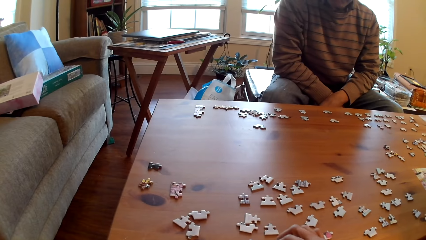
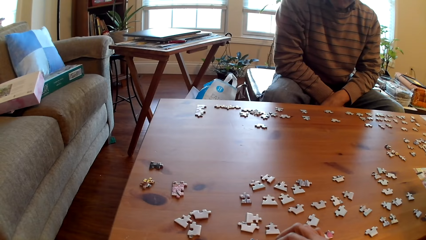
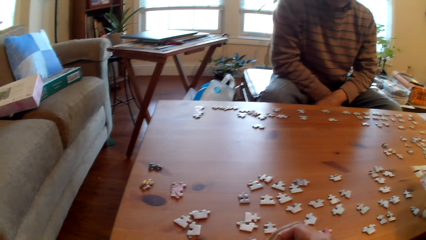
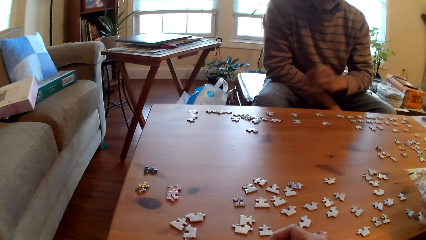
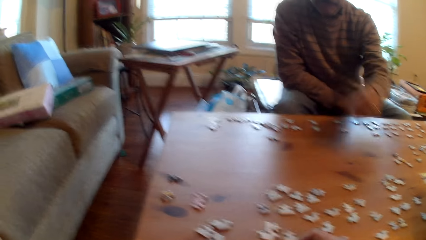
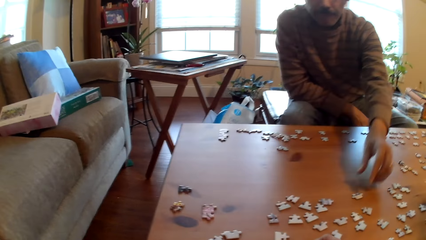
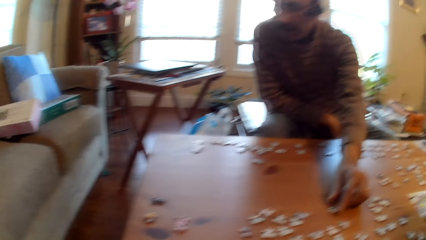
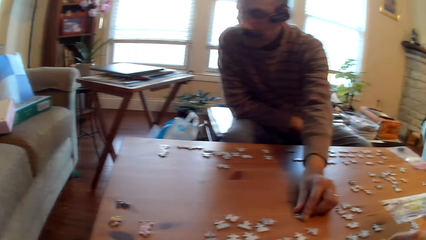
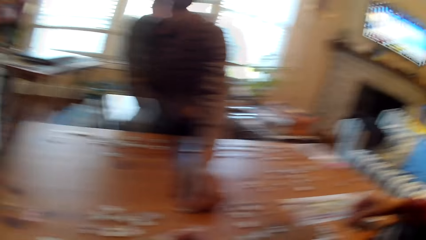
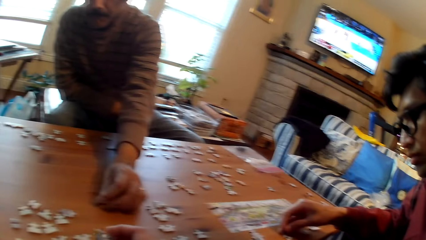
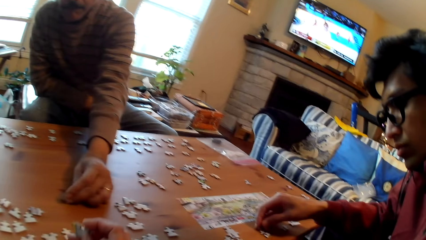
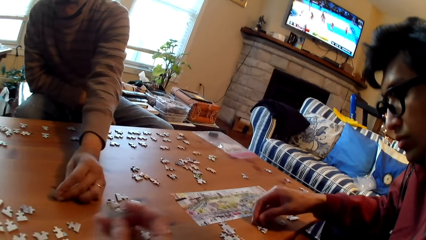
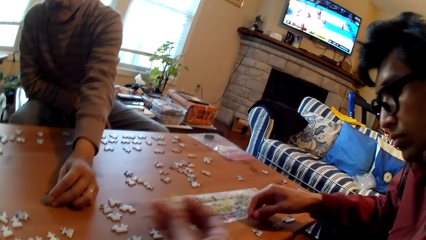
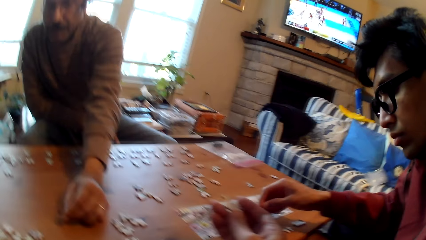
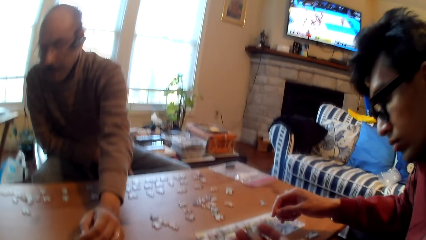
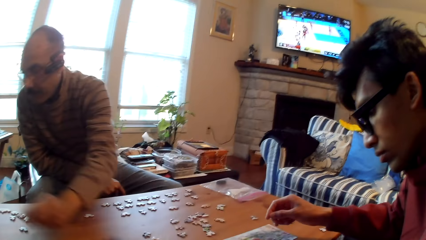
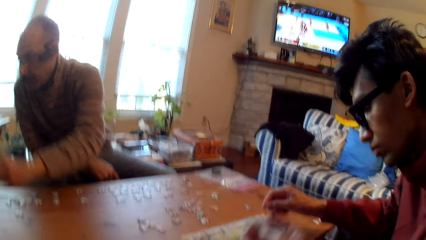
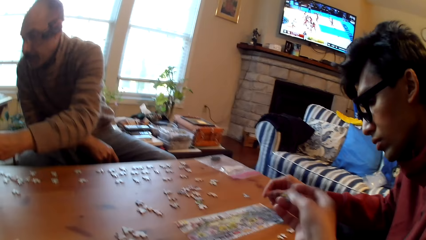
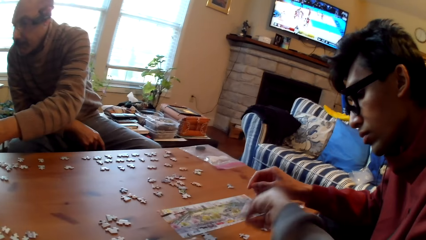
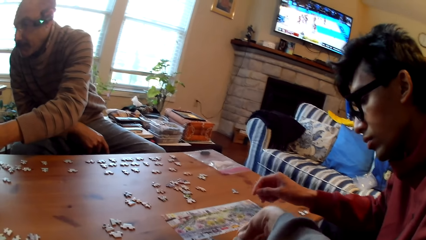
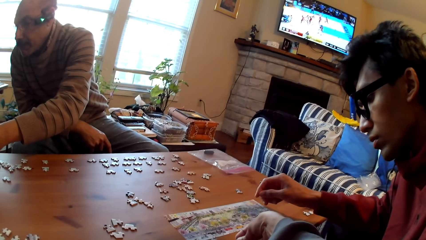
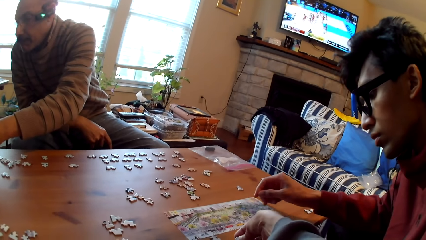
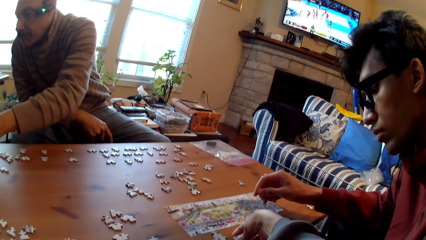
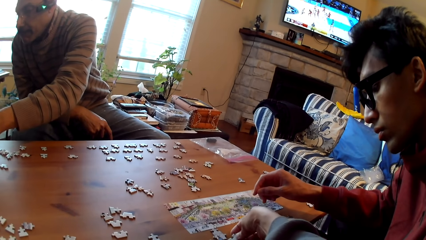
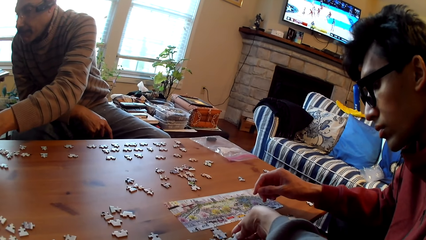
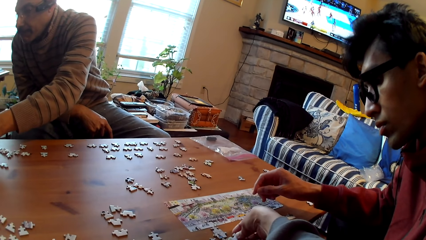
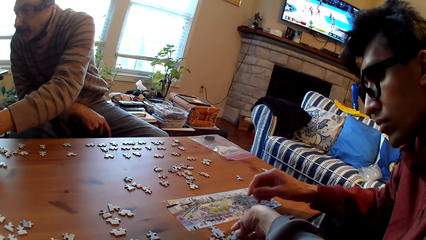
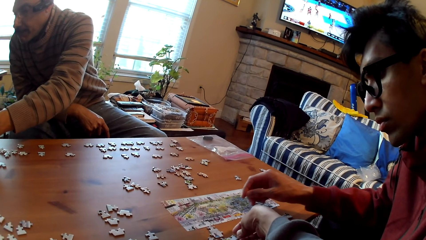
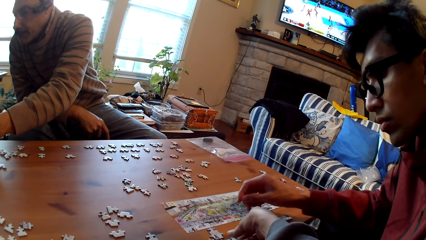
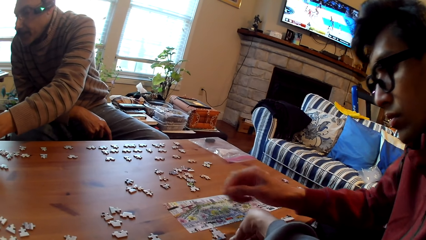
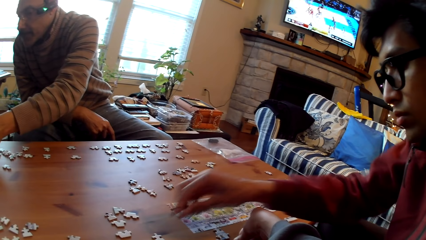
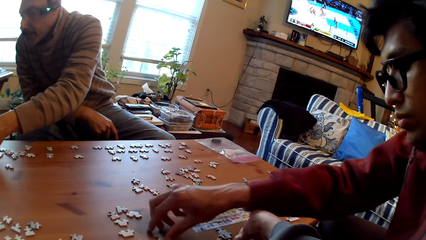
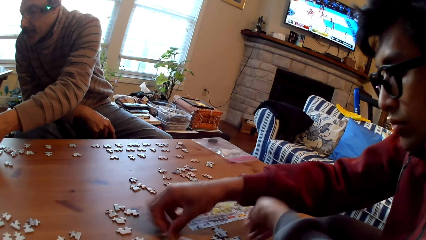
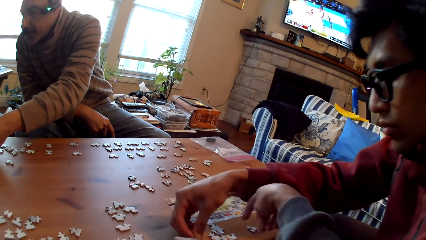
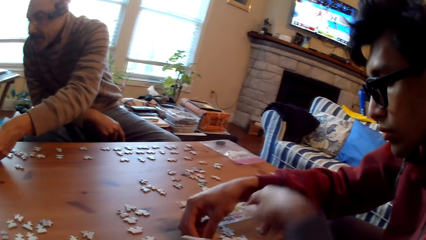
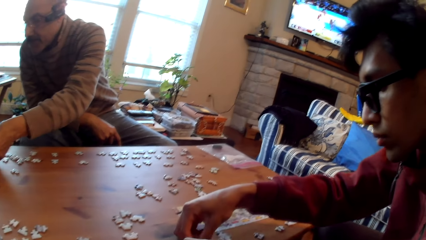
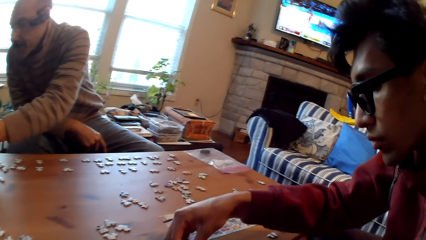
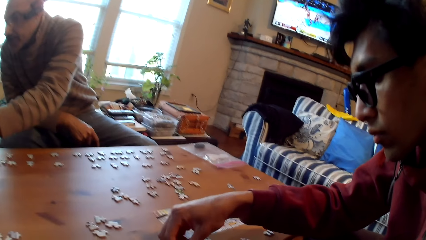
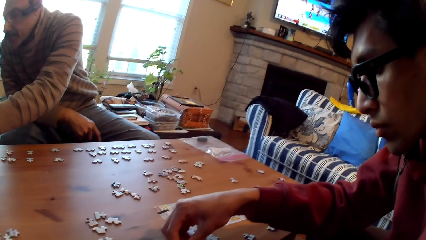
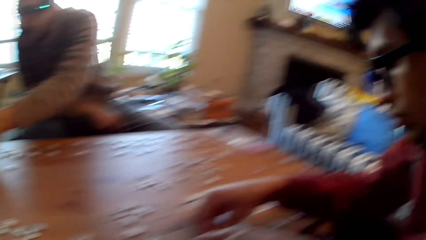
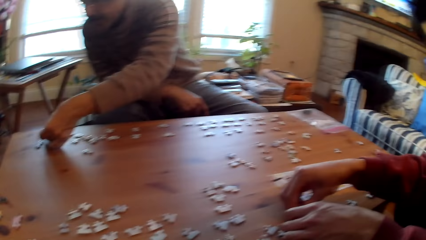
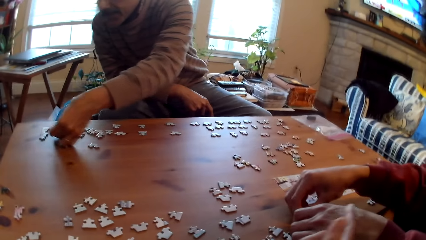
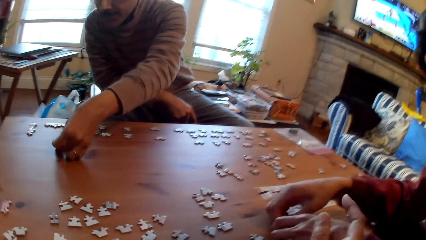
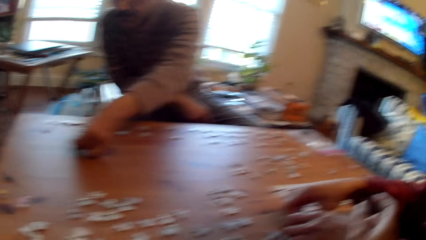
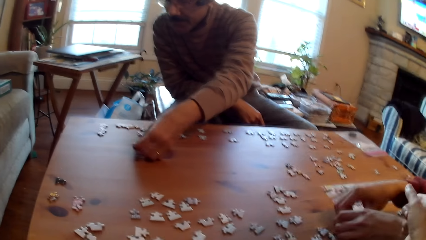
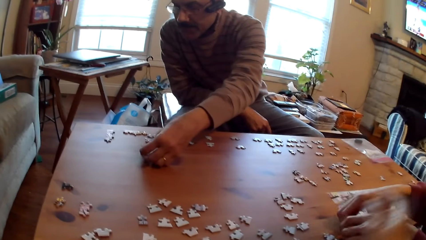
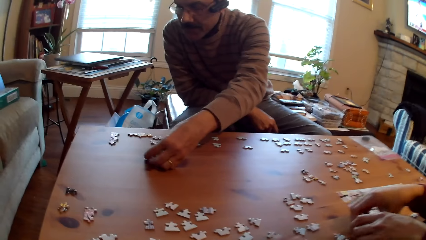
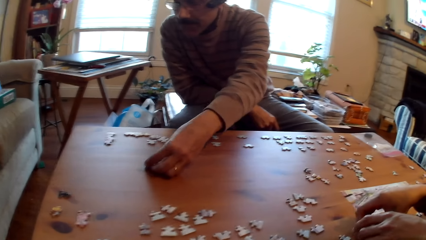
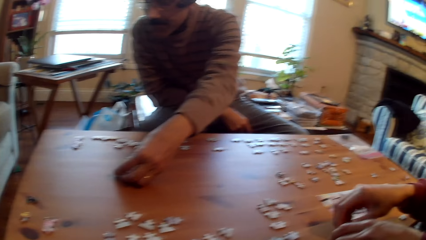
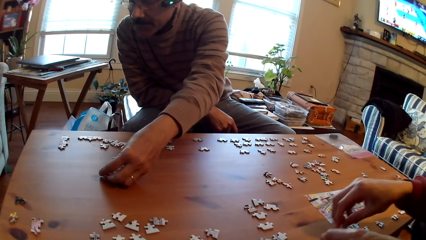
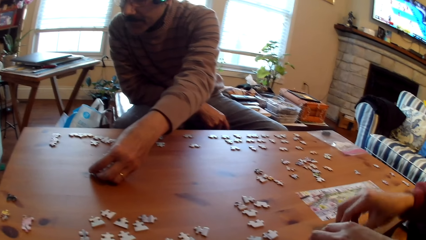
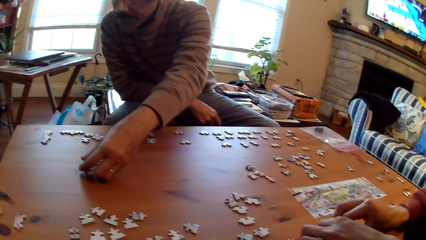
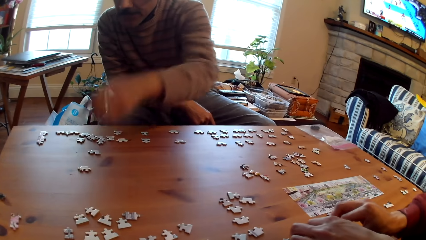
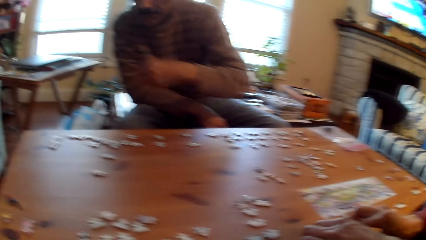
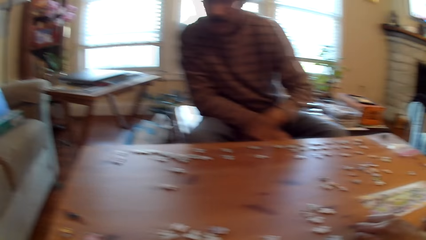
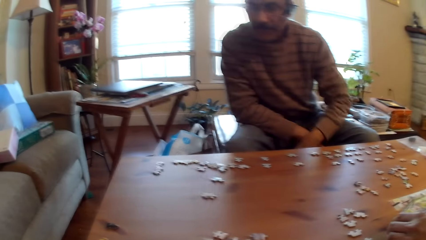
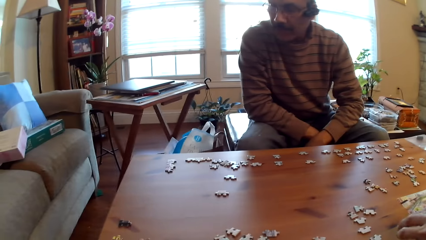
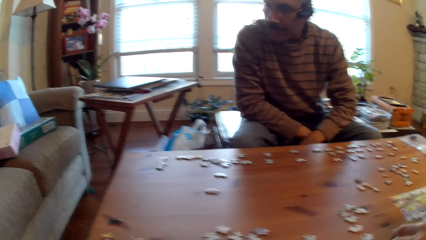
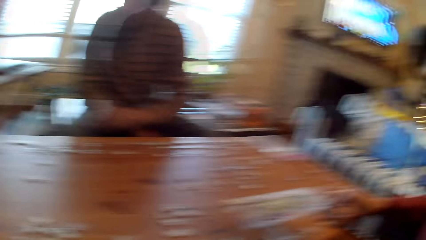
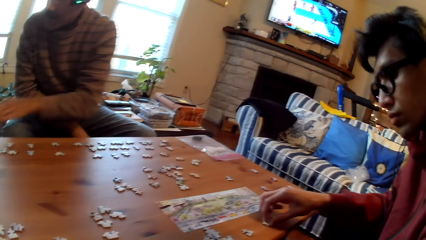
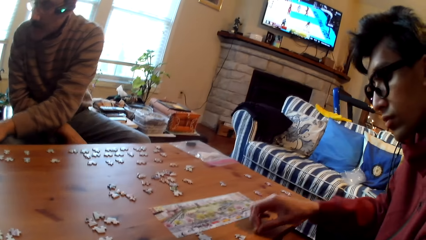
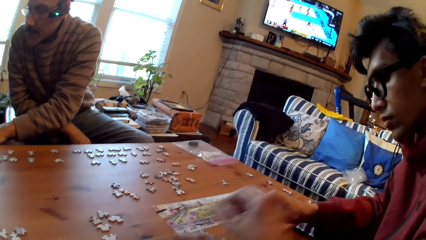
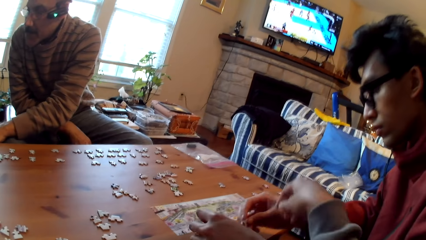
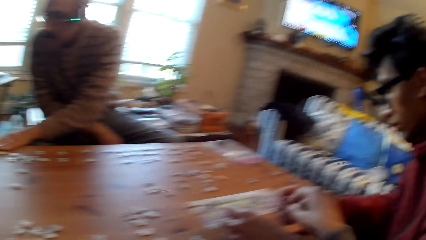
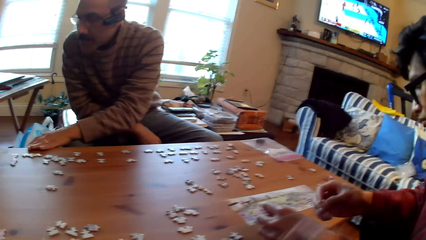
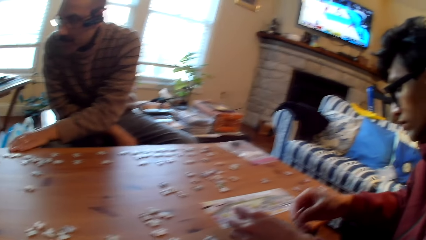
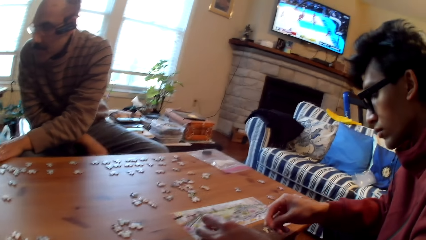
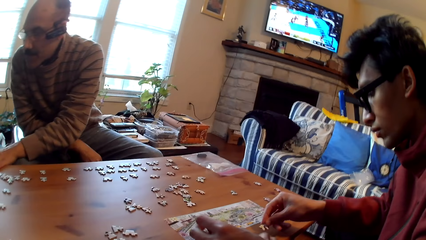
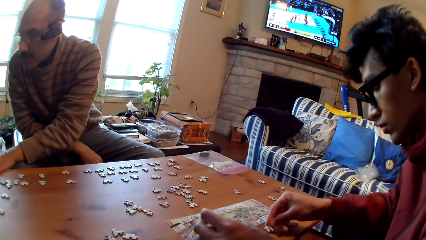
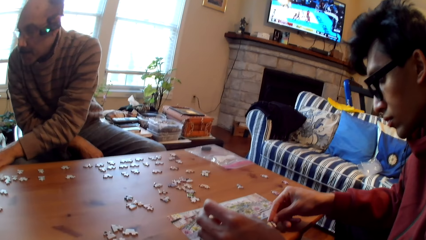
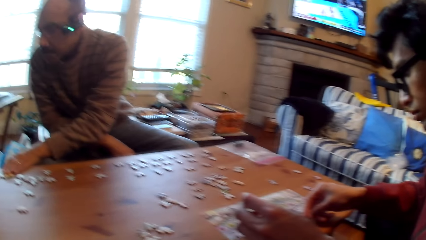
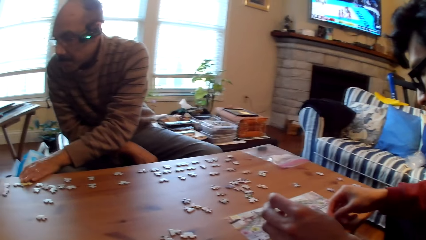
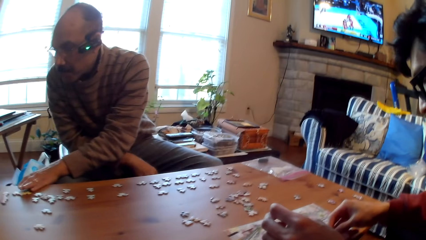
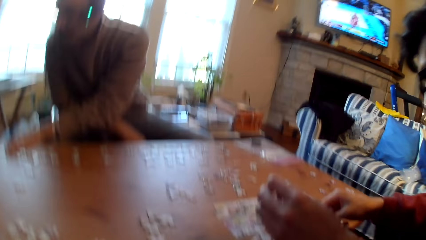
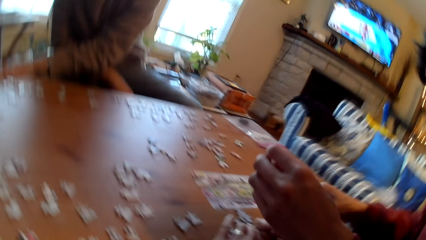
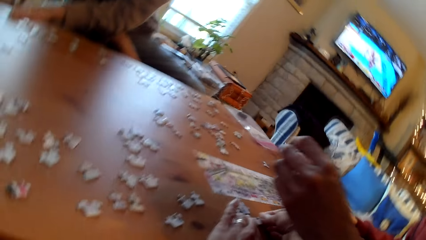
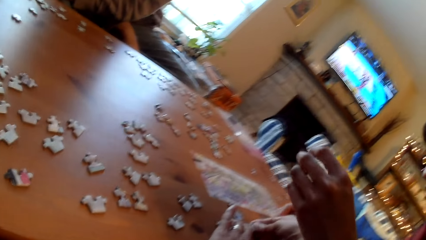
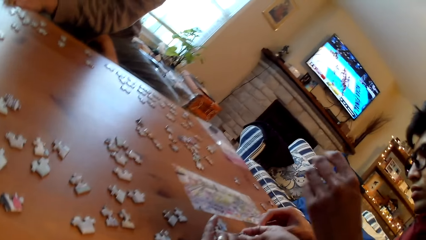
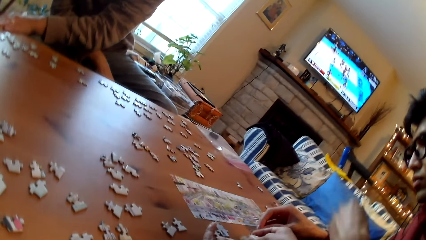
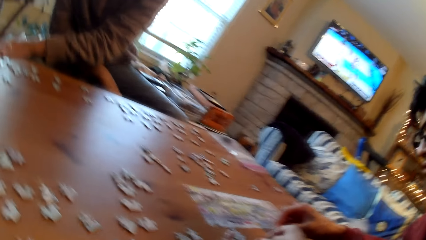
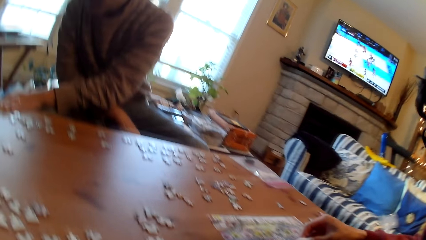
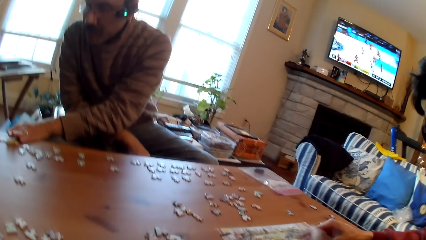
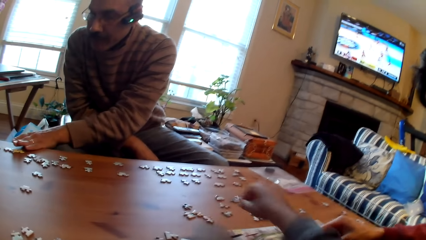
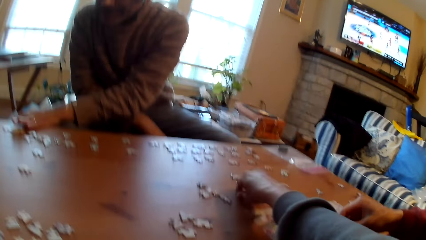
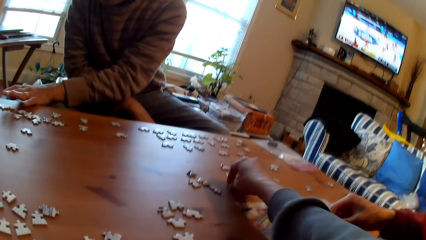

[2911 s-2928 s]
A person moves the puzzle pieces on the table. A man picks up a card. The camera wearer places down a card. They move the puzzle pieces on the table. Another person moves the puzzle pieces on the table. The first person moves the puzzle pieces on the table. The other person moves the puzzle pieces on the table.
